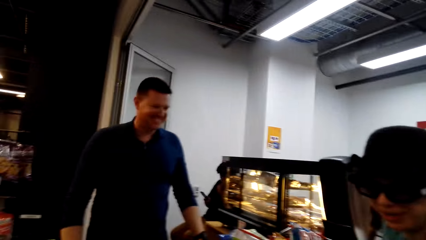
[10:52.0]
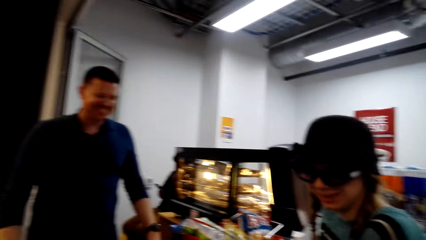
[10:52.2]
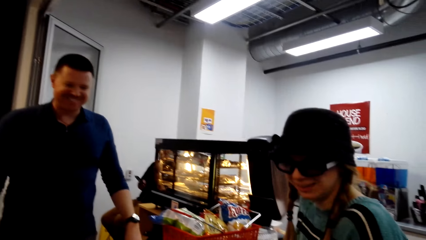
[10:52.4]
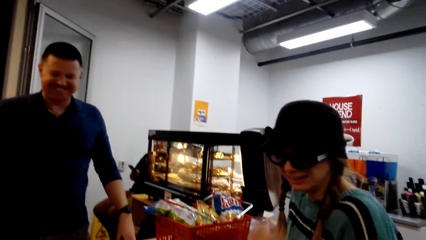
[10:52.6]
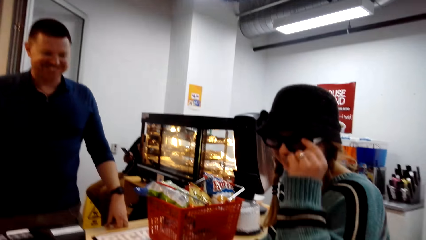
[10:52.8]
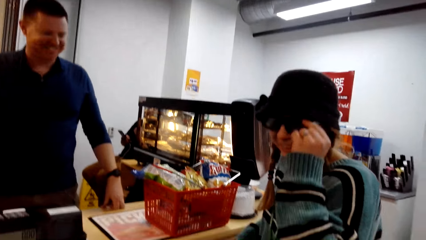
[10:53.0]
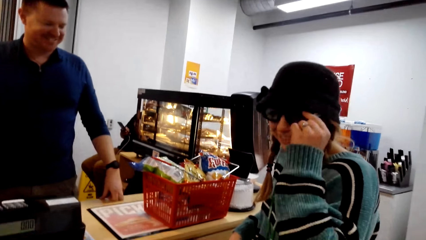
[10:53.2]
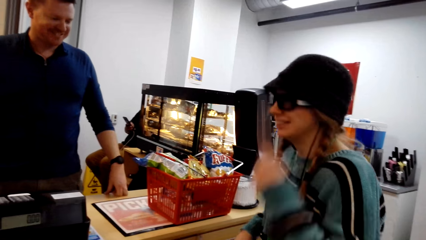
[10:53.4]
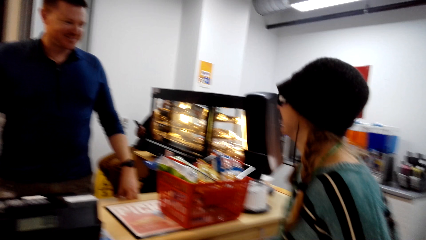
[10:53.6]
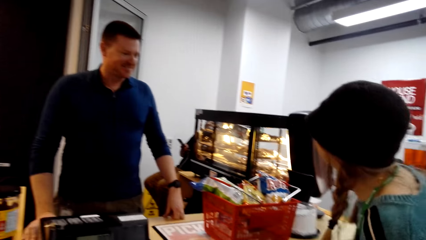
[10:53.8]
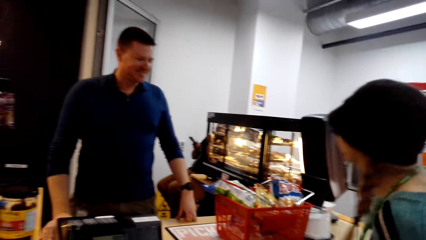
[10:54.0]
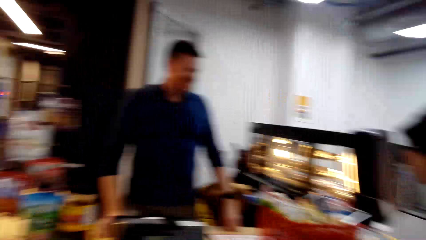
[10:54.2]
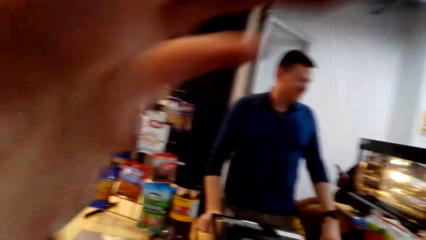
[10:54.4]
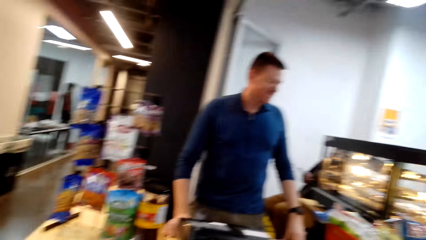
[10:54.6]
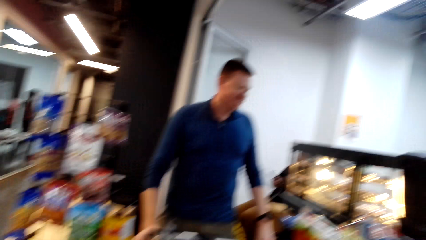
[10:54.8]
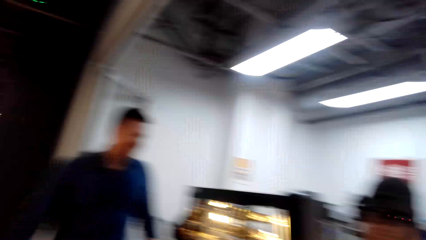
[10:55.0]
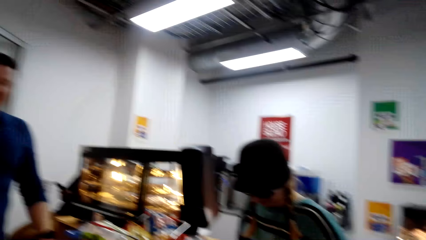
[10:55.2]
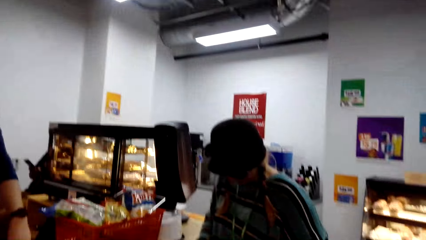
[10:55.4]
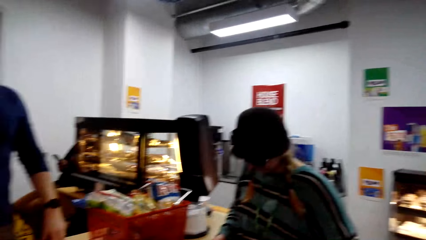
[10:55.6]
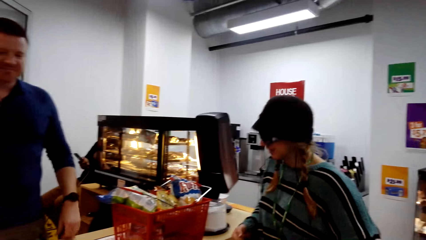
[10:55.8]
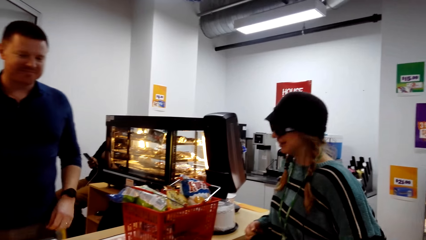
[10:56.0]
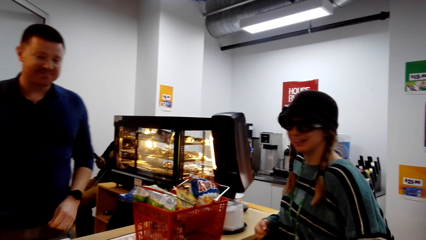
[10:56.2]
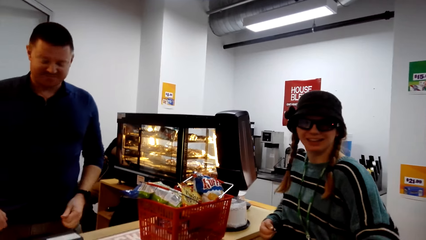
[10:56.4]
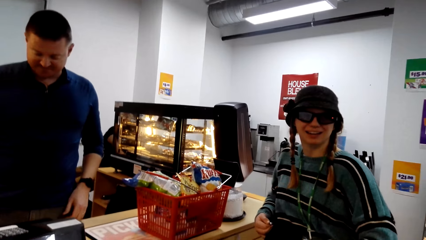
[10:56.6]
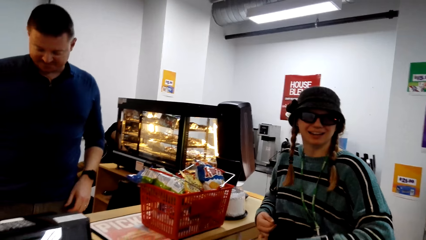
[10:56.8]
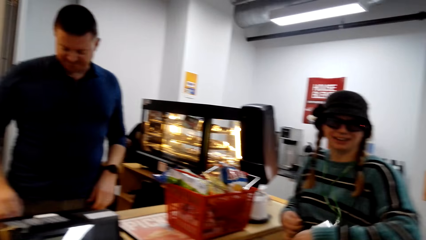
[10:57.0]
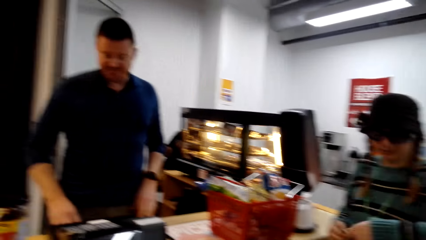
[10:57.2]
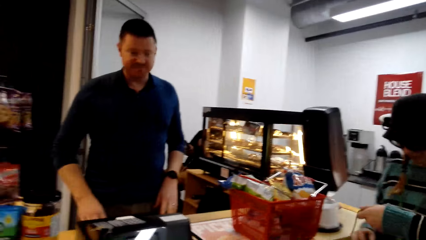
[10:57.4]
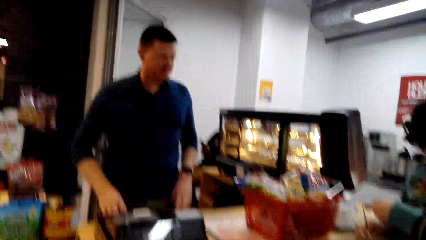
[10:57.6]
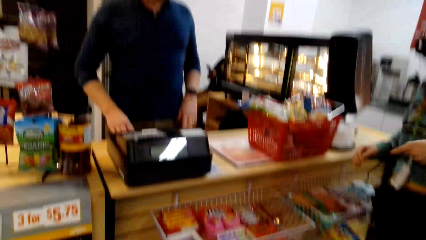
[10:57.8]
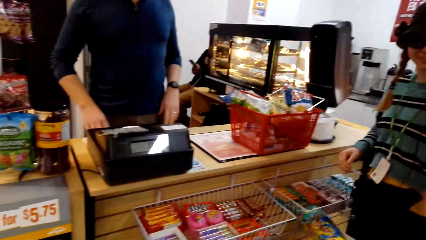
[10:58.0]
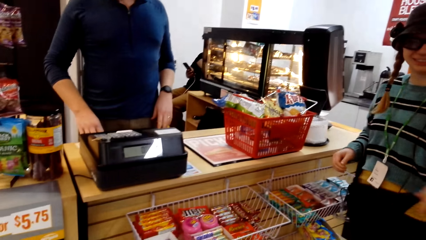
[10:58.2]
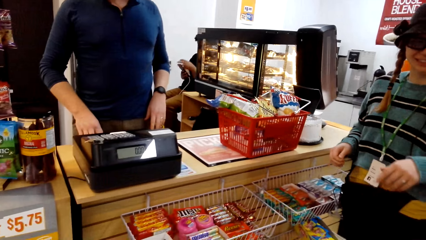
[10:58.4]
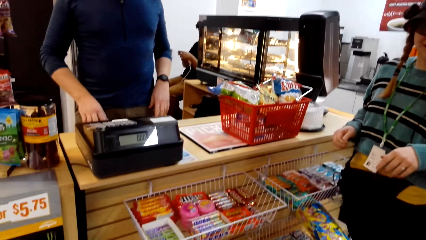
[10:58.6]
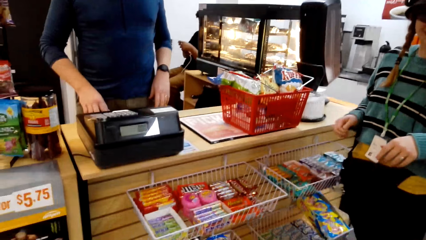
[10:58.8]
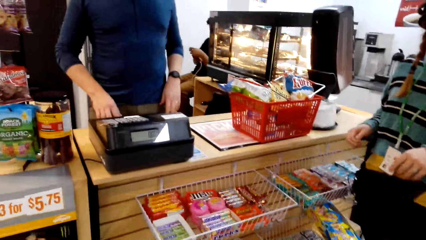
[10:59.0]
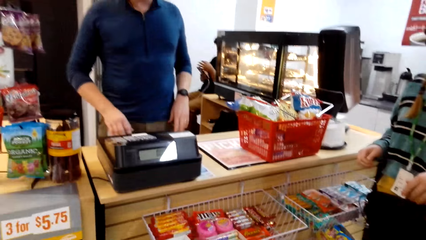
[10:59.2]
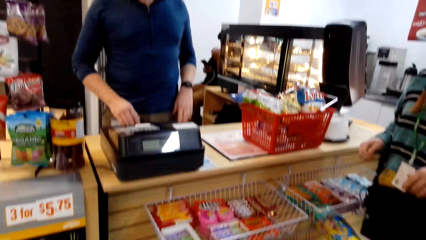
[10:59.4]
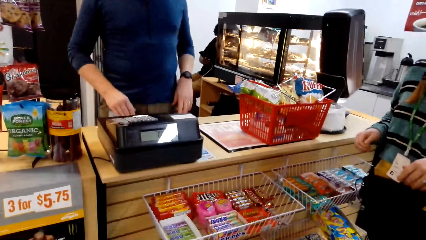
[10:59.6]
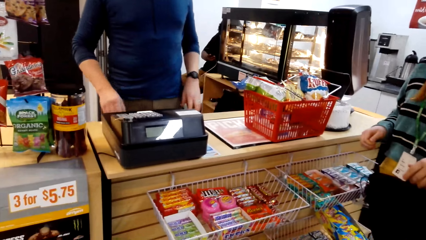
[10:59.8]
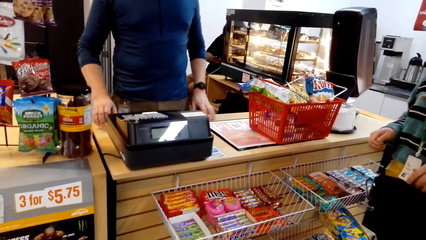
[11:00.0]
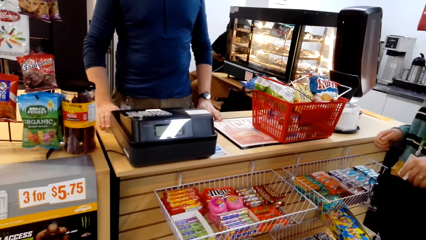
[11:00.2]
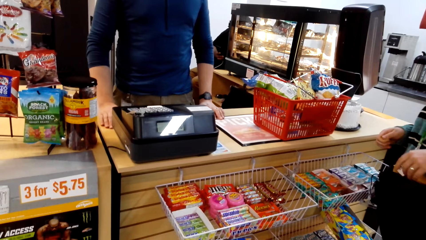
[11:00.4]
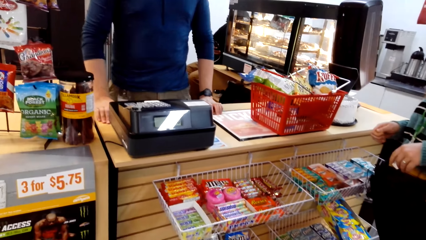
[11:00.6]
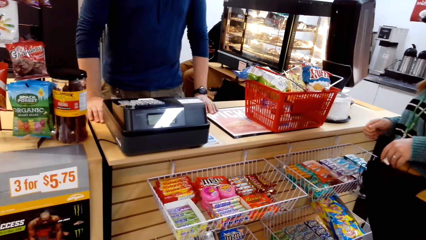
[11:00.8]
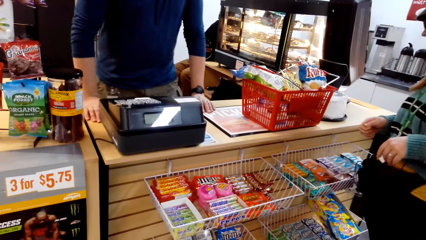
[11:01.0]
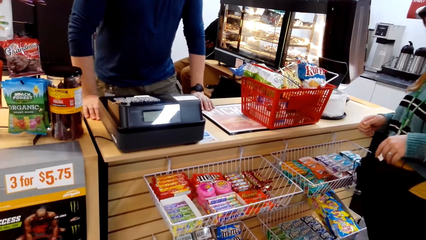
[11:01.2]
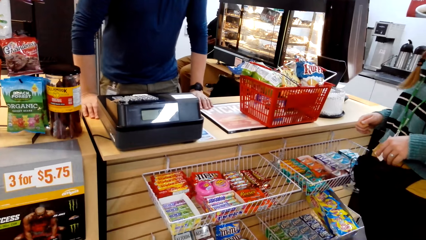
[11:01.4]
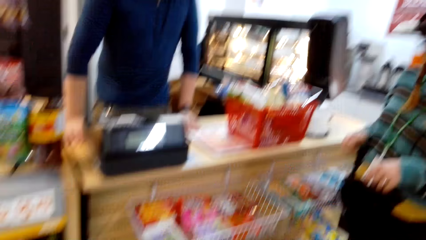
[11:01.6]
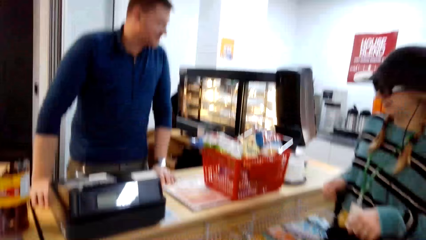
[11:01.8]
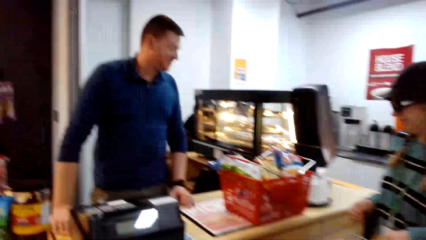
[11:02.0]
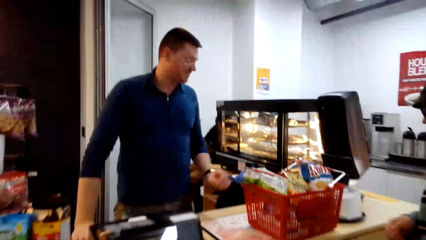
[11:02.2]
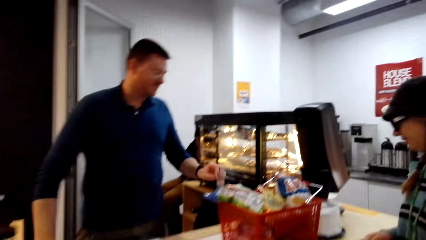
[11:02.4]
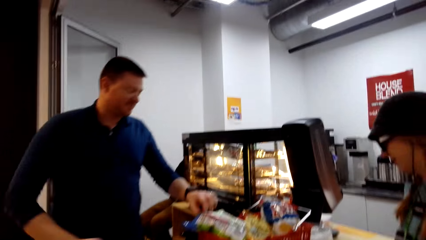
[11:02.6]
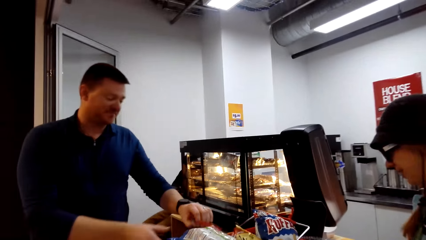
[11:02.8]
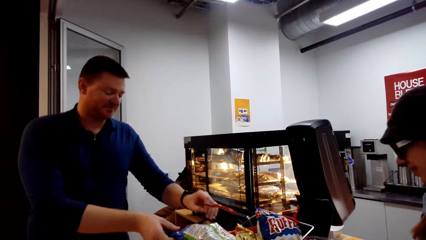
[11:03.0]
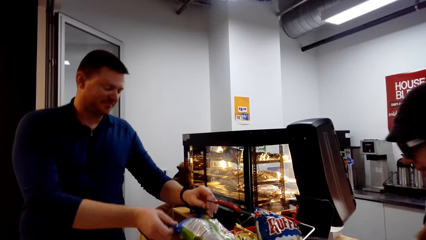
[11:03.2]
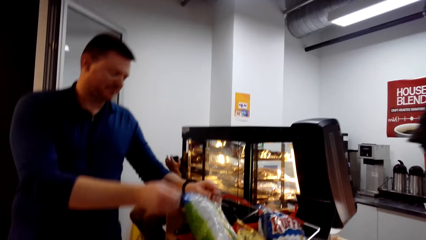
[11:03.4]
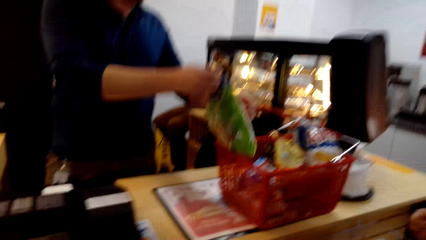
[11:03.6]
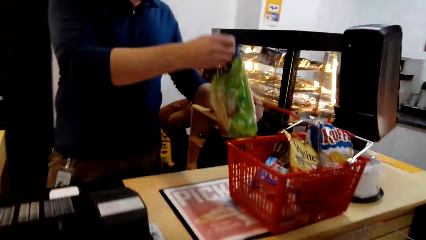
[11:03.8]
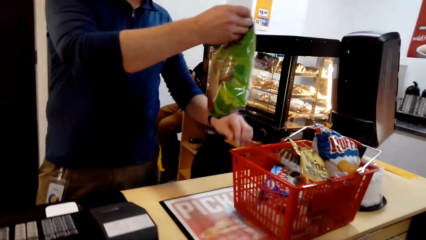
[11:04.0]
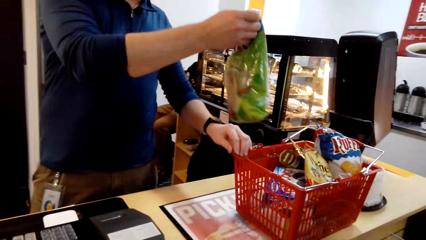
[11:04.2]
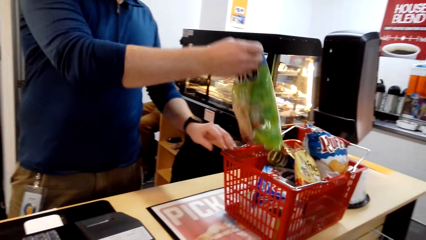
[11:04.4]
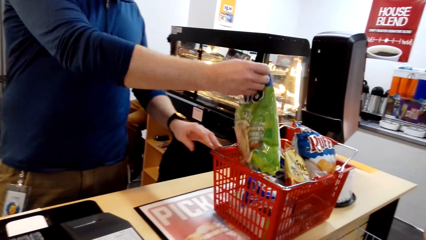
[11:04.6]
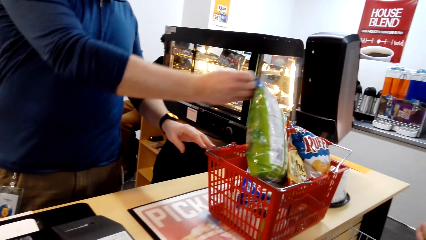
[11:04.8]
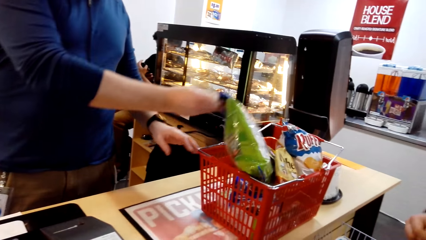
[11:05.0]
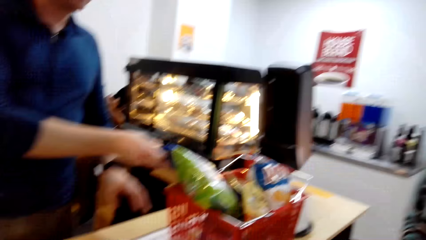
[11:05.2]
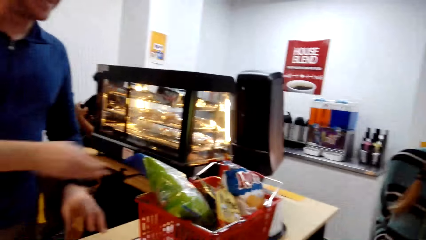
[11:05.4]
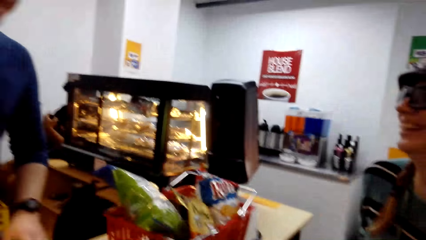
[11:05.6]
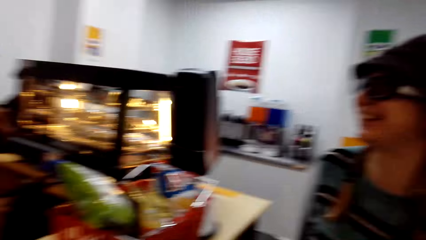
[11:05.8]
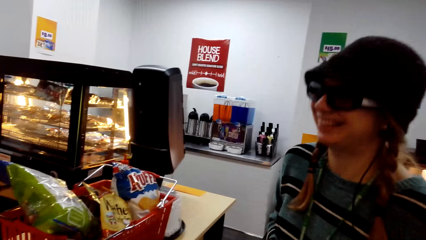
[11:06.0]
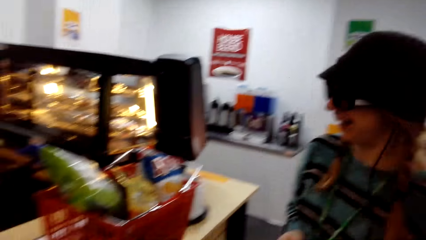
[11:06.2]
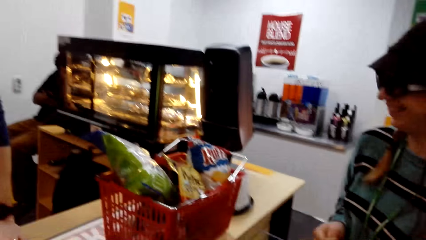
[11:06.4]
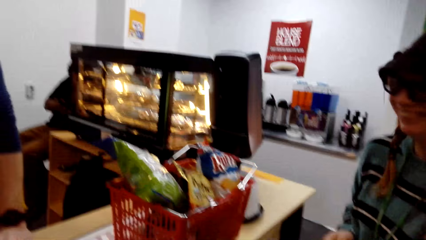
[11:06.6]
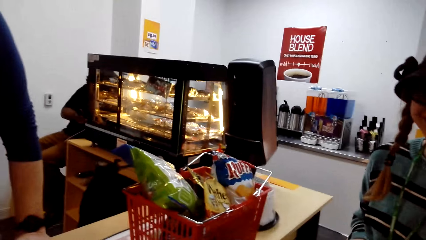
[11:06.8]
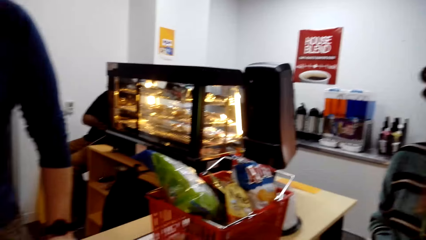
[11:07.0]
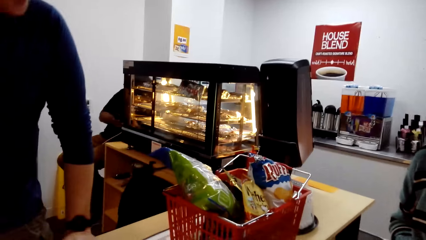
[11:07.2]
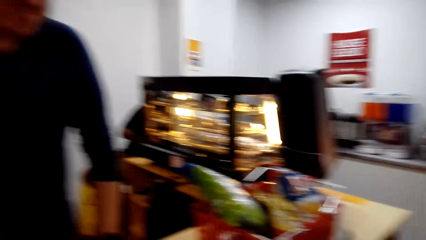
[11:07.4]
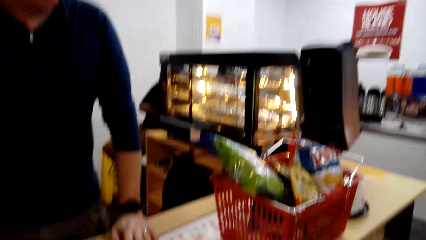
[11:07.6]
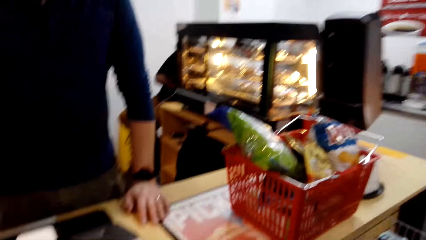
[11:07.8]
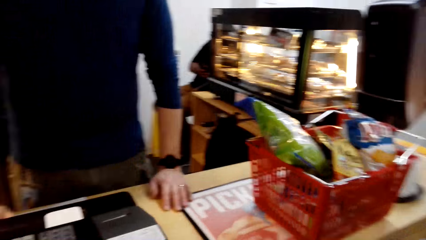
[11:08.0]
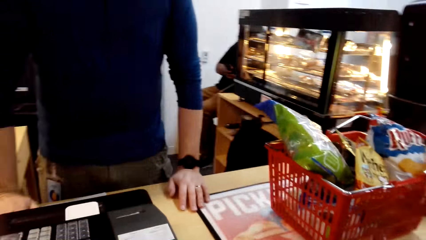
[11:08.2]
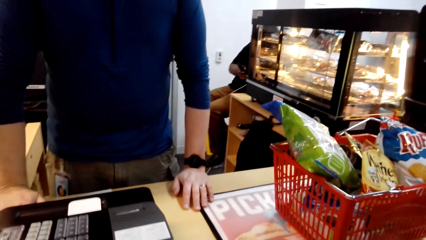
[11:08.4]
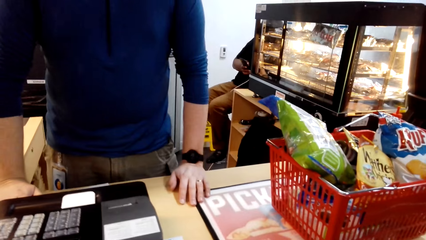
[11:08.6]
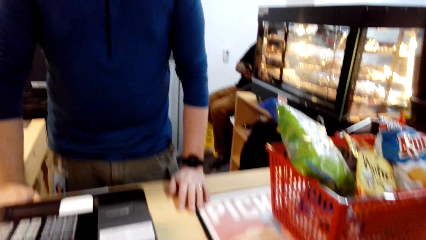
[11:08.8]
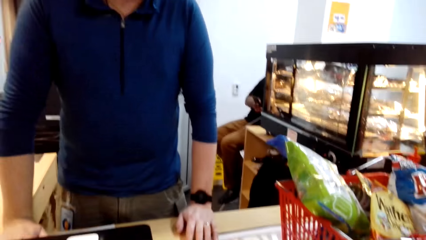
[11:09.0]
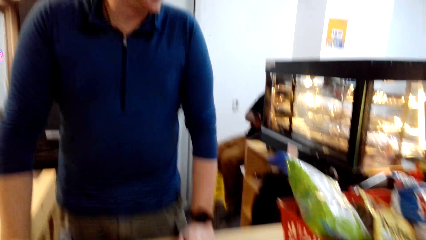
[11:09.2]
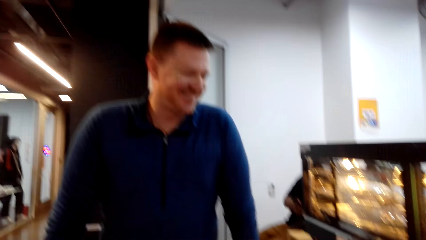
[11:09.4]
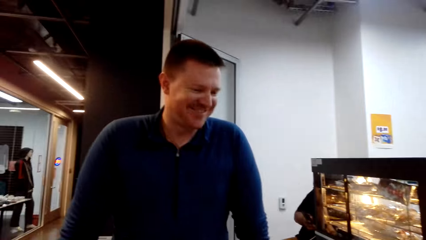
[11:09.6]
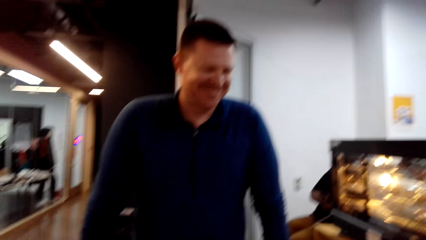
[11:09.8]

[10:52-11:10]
A woman touches her eye glasses. The camera wearer converses. A man puts his hand on the table. The man takes the item from the trolley basket and puts the item in the trolley basket. The camera wearer converses.
